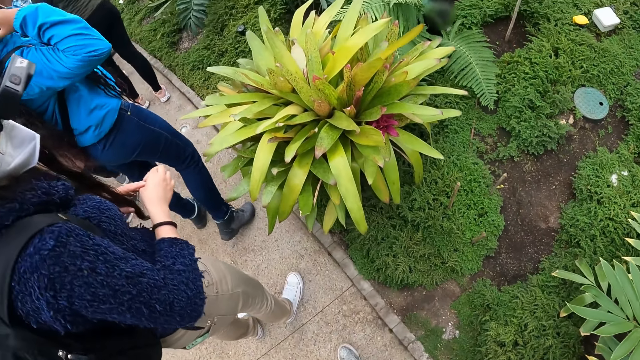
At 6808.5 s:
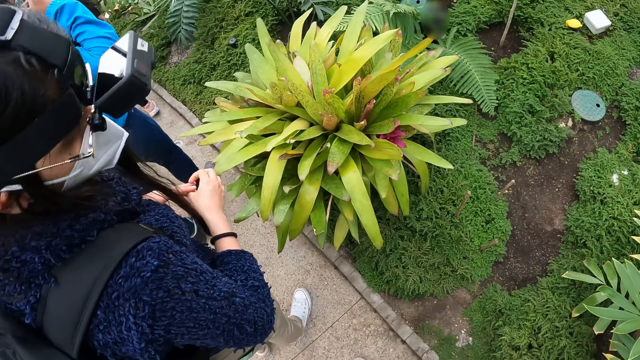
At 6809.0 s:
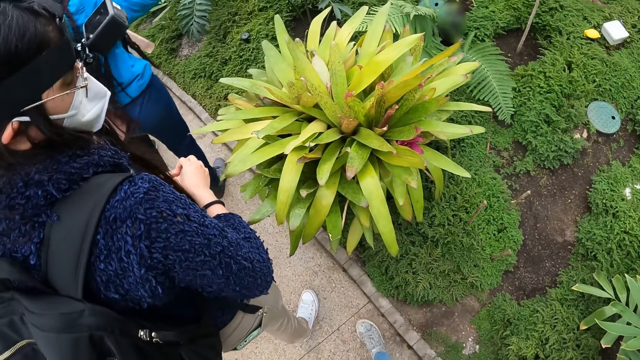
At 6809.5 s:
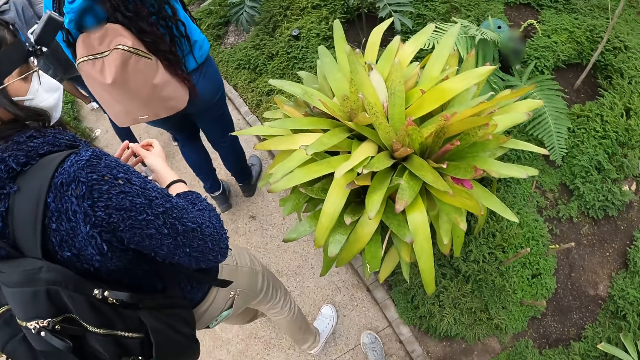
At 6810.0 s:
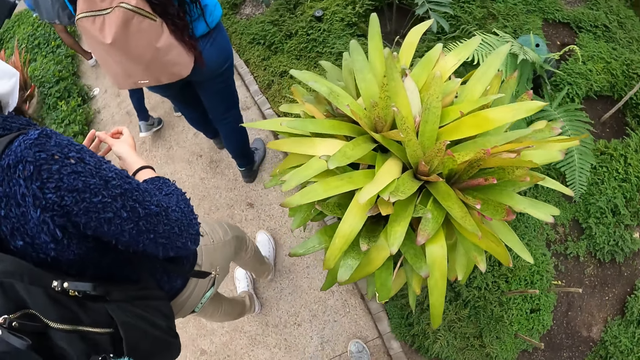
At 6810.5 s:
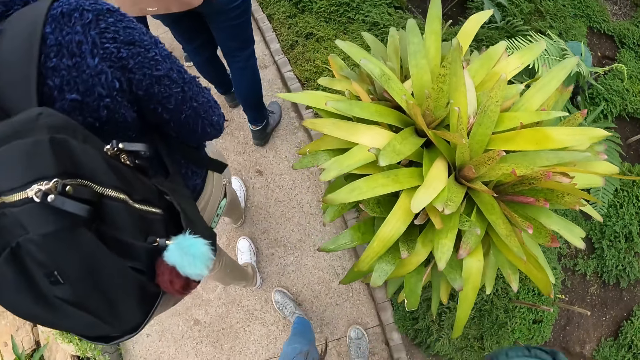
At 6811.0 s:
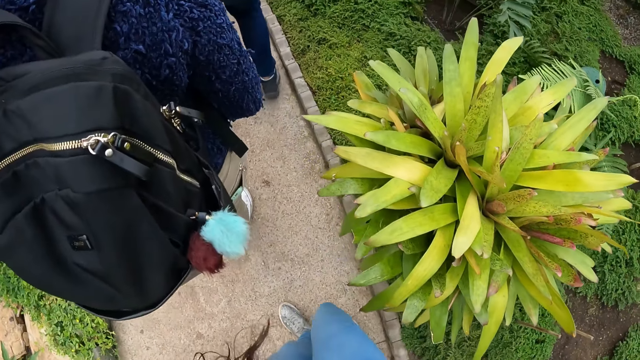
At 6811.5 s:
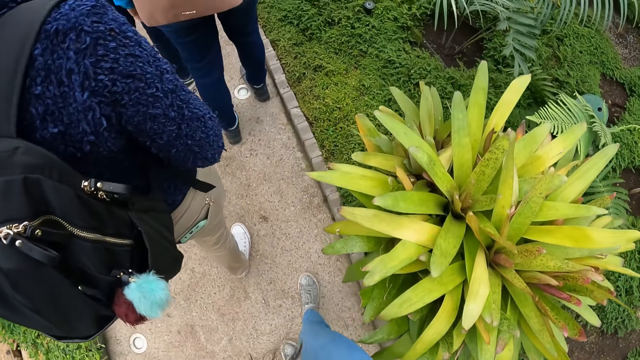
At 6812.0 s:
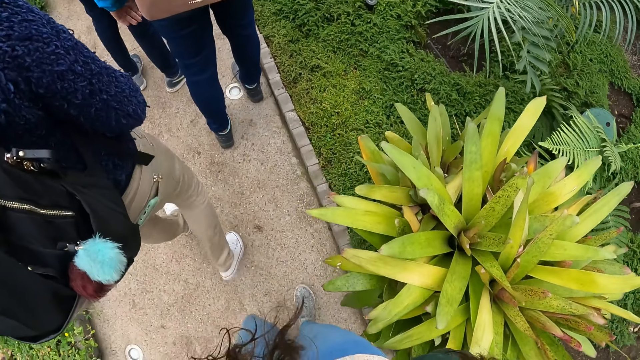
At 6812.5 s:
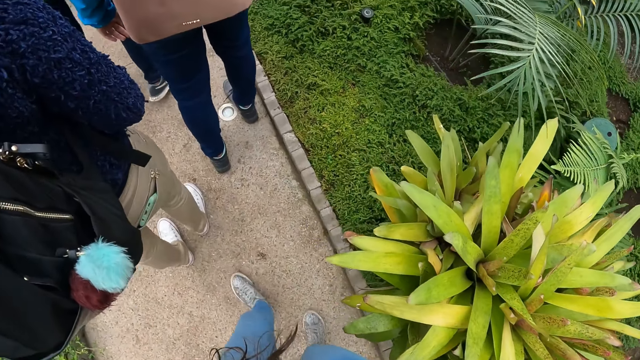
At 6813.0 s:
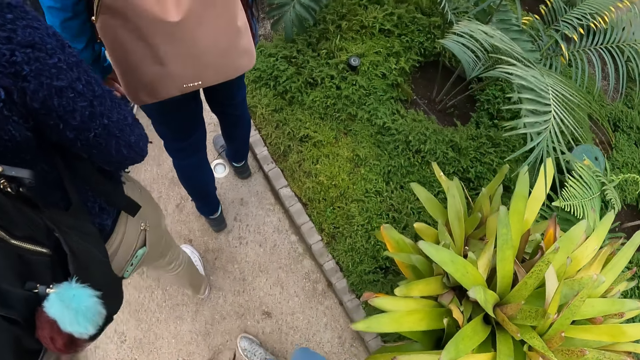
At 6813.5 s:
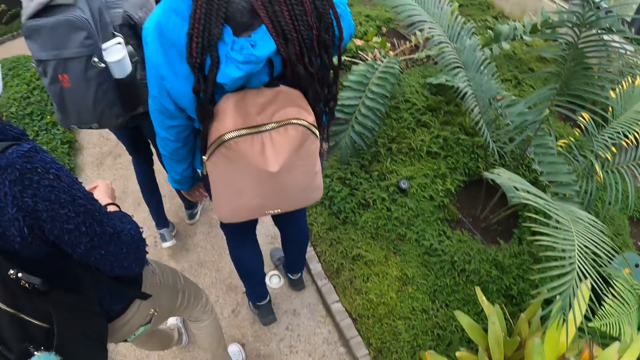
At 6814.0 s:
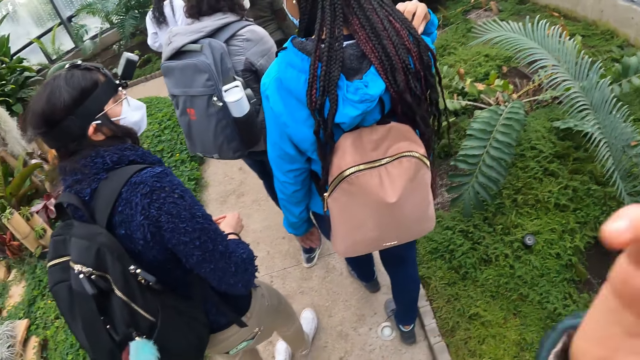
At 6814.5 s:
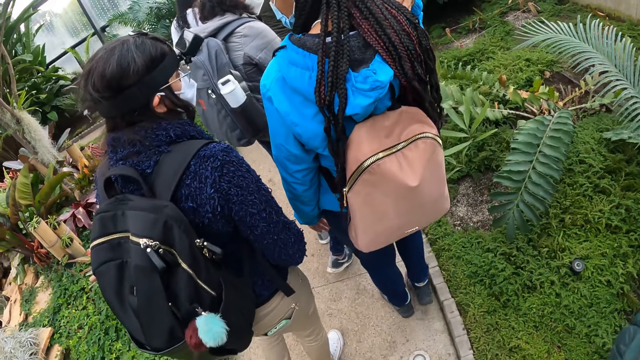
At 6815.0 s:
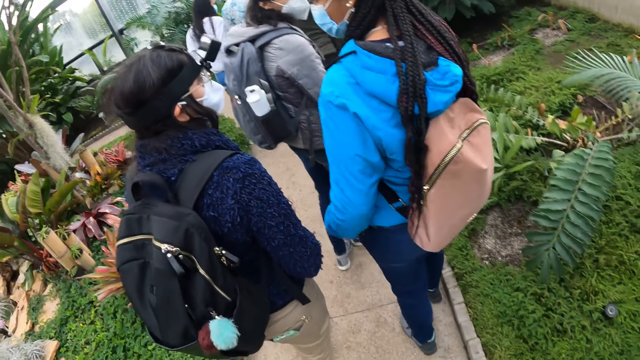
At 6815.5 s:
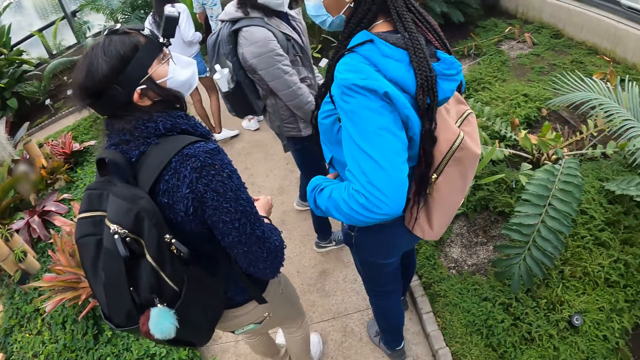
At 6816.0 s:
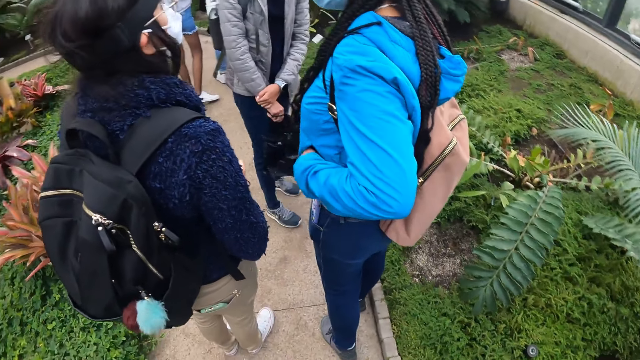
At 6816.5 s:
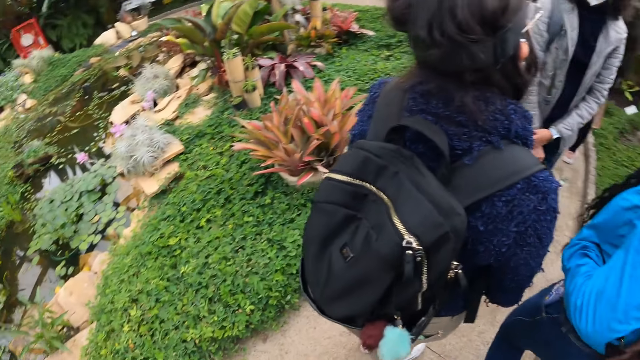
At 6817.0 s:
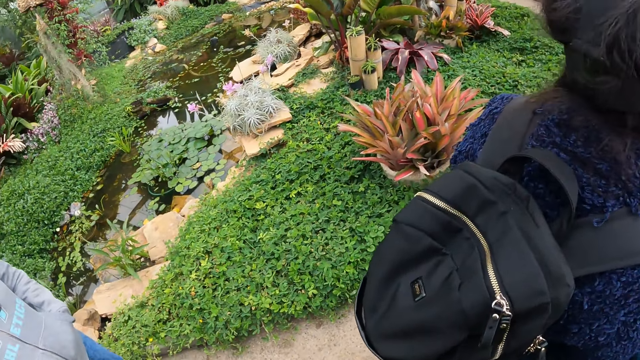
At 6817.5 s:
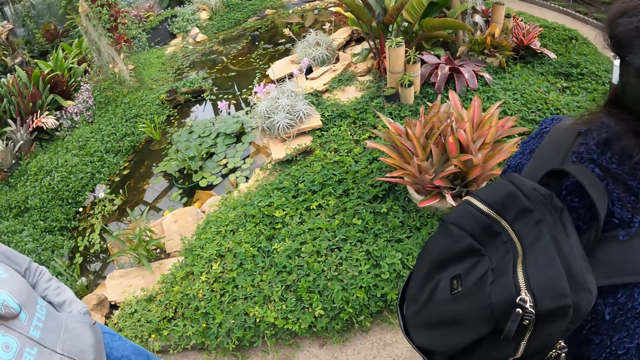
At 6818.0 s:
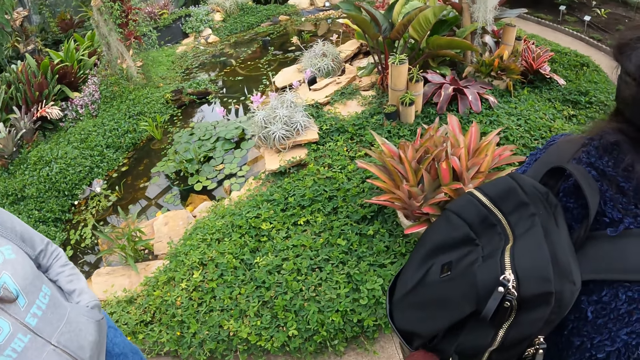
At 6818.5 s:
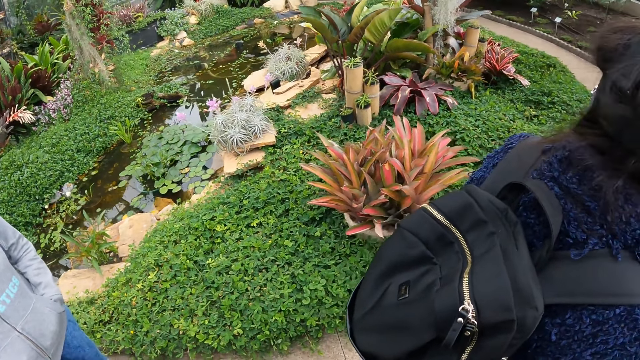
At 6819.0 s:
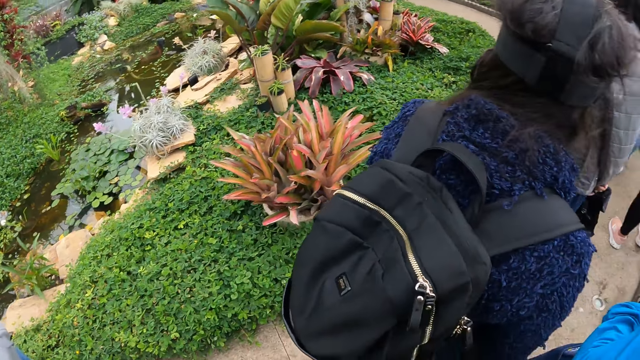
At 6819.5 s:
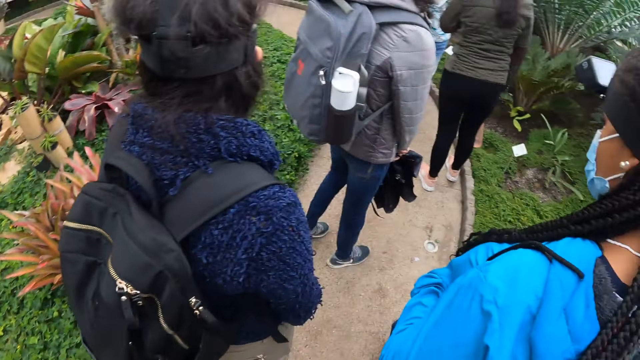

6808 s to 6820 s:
The camera wearer walks on the pathway. She raises her right hand to her face. She raises her right hand to her head. She stares around the garden.

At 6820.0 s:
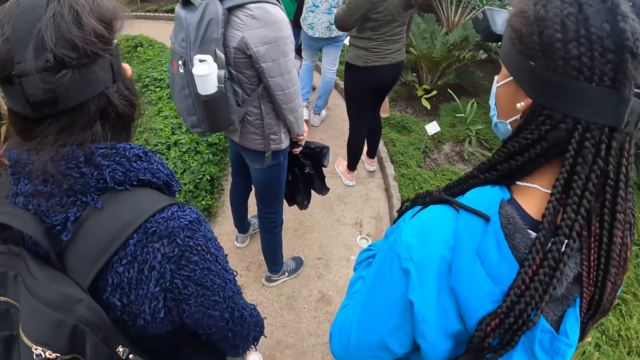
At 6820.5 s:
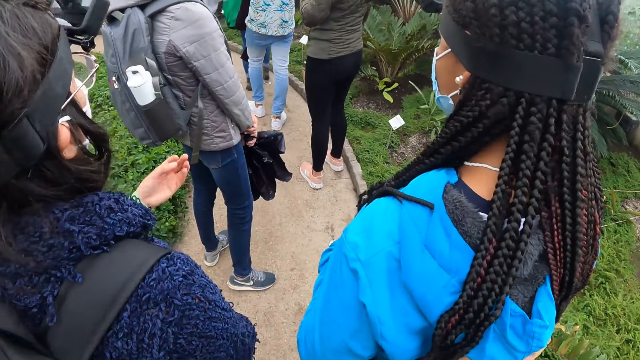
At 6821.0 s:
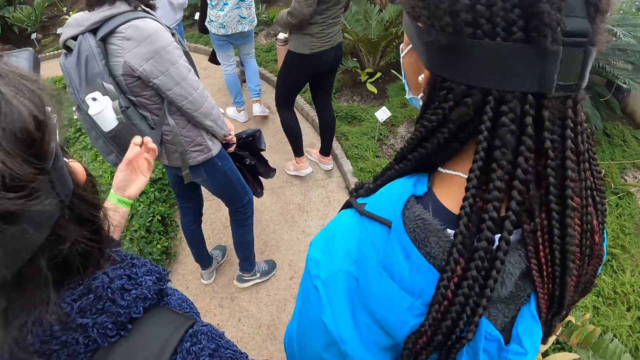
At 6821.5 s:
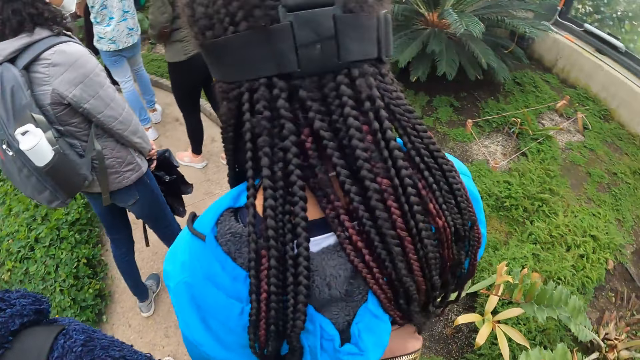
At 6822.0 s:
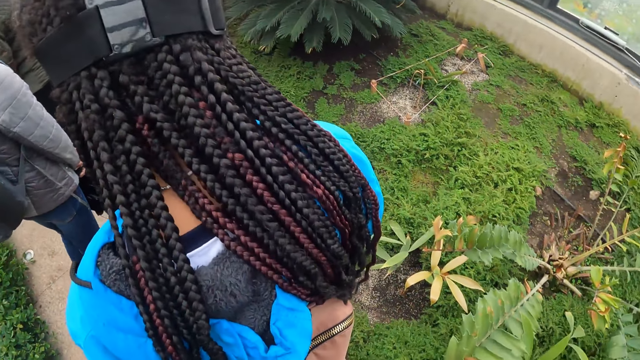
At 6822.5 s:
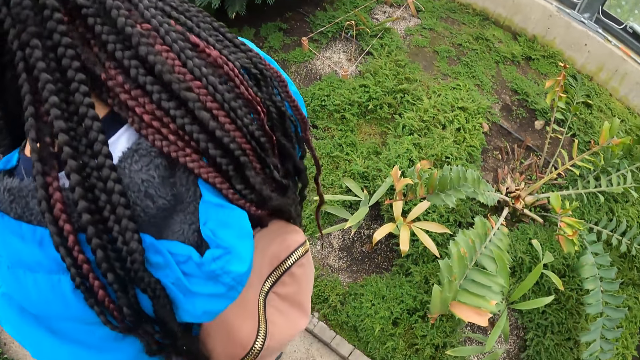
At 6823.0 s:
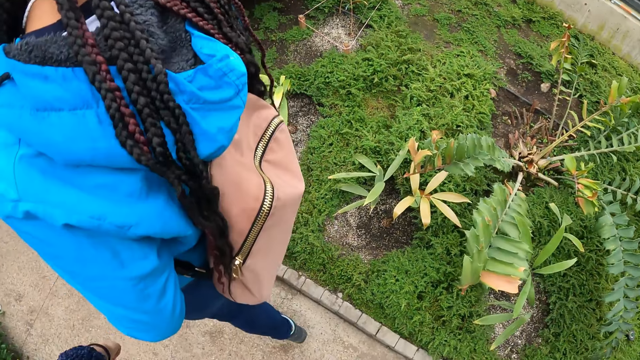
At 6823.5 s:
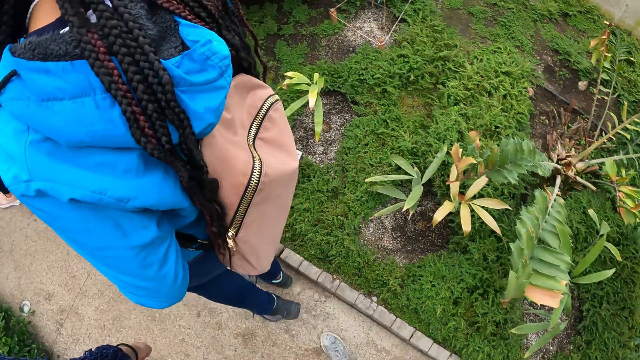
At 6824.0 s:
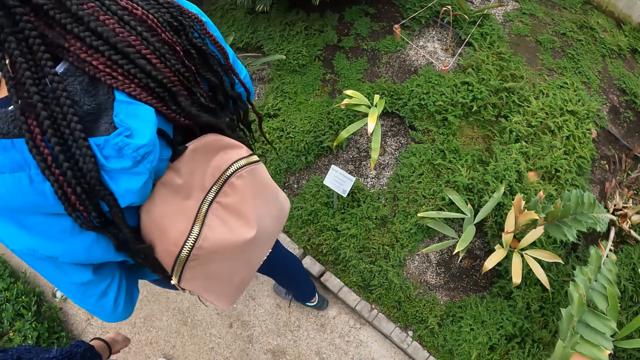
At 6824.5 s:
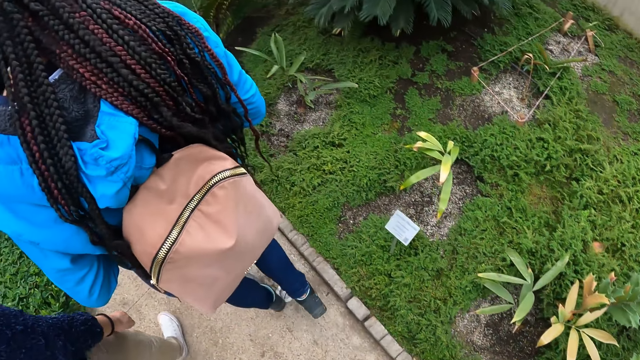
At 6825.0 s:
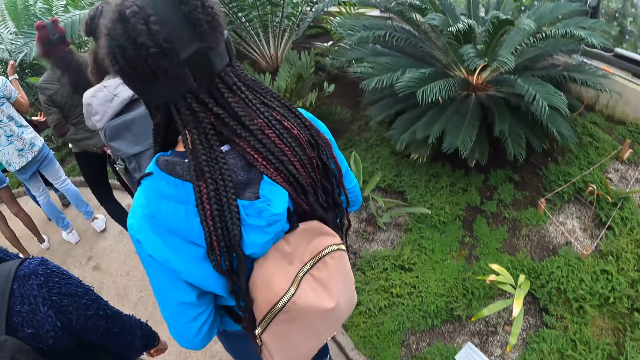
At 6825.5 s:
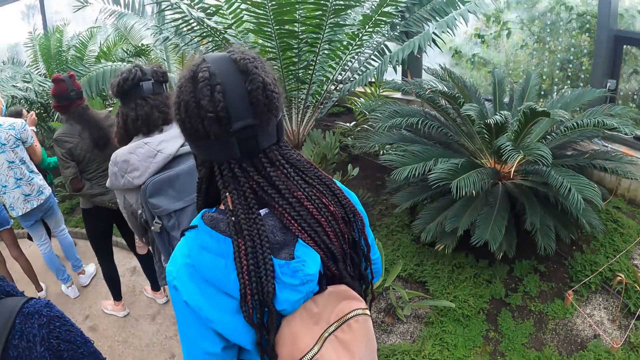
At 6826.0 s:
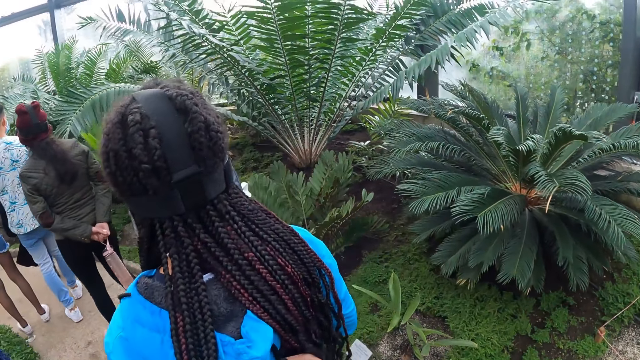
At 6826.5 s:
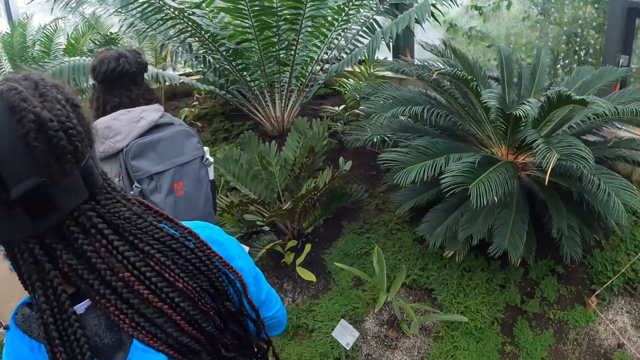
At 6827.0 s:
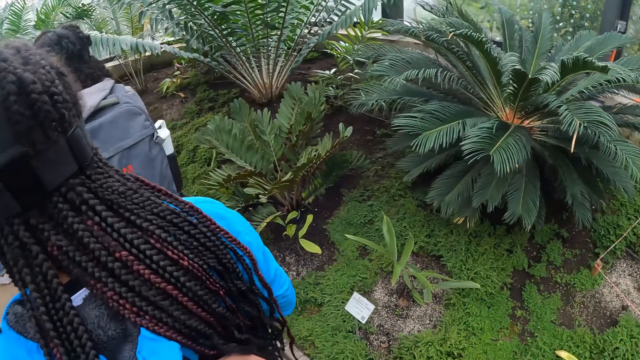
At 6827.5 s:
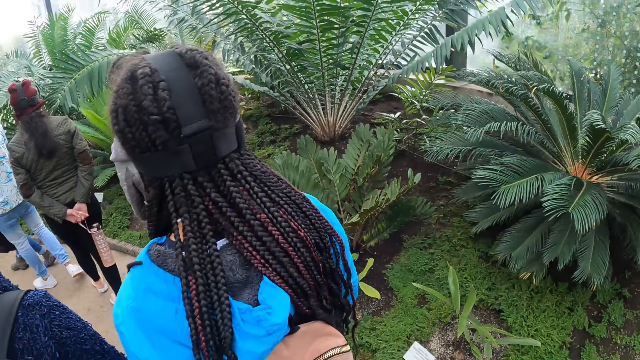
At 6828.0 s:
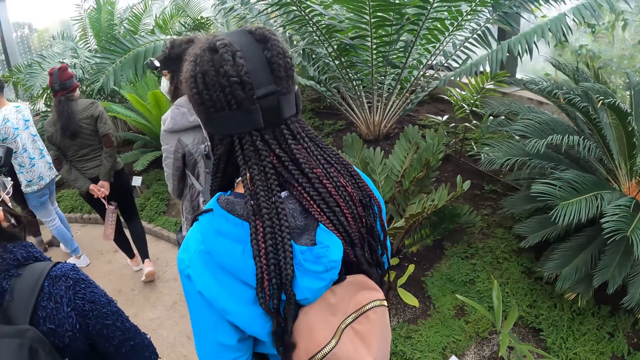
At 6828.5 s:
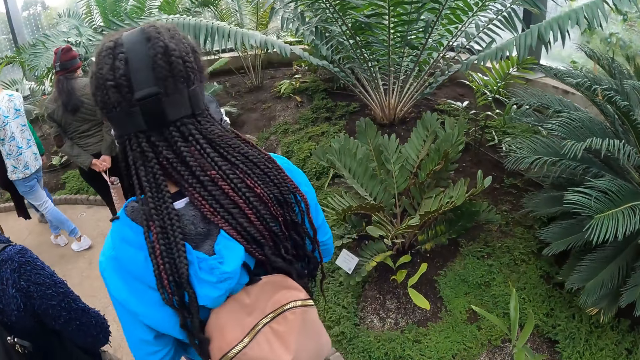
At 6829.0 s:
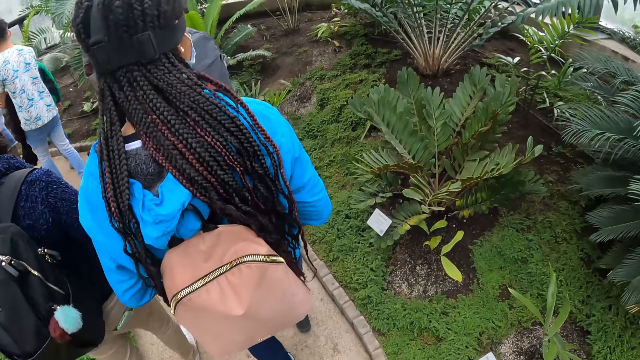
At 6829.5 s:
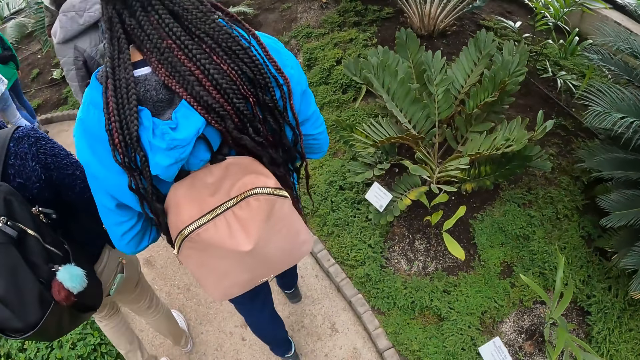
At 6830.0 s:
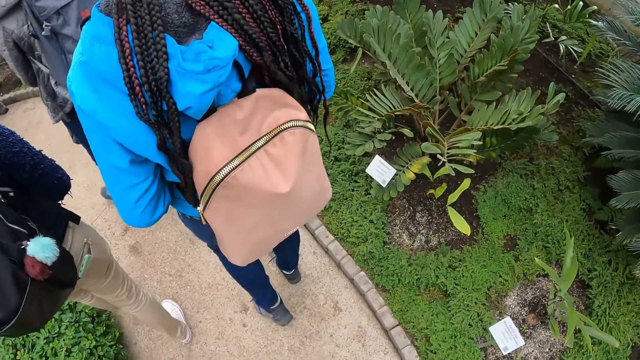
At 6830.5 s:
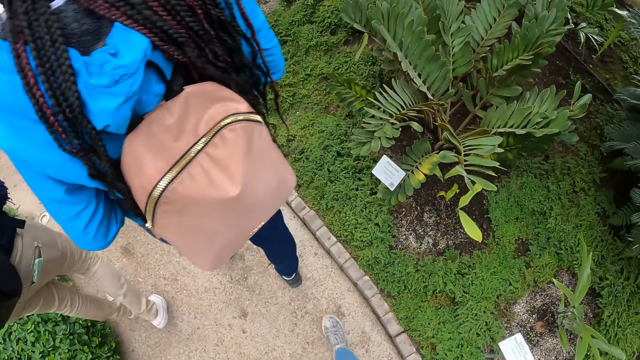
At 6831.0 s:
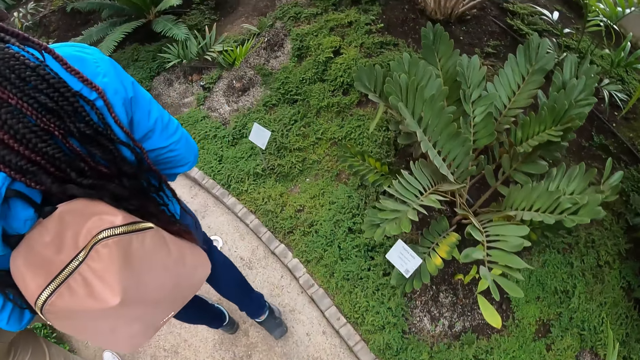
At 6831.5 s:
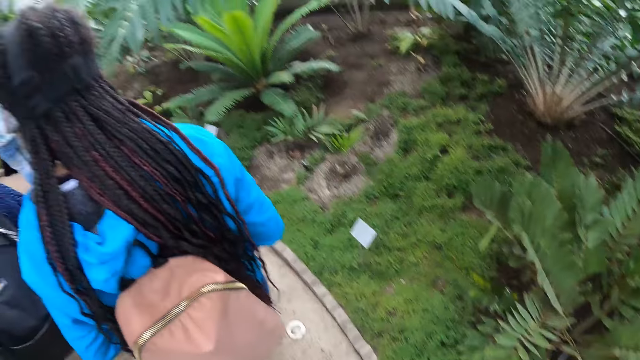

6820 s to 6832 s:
The camera wearer walks on the pathway.
